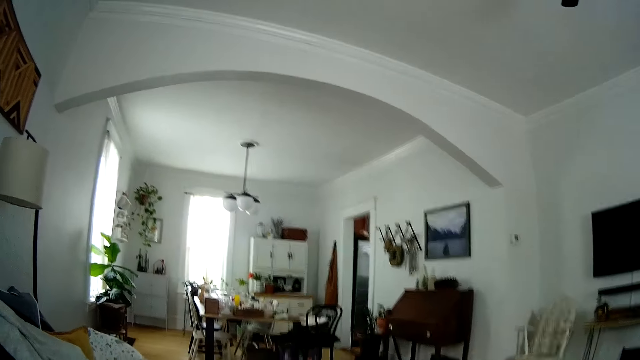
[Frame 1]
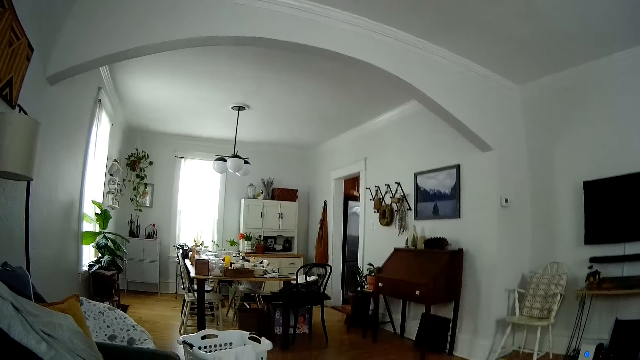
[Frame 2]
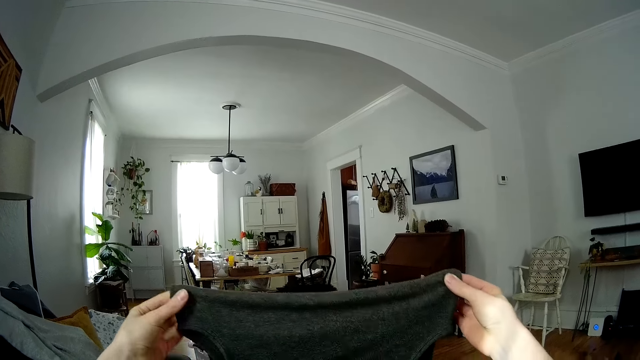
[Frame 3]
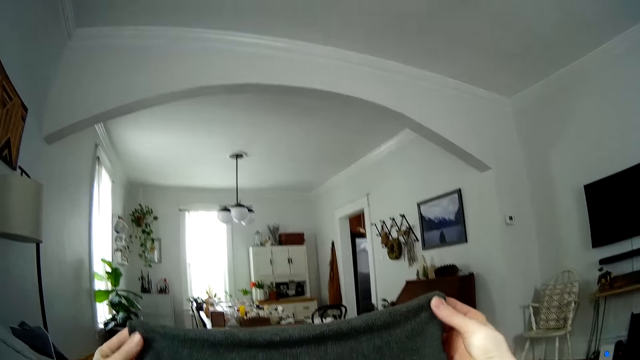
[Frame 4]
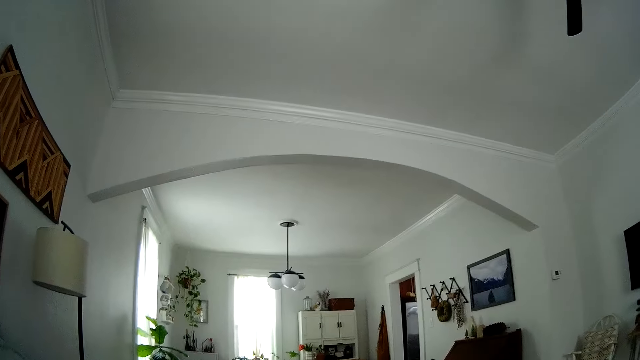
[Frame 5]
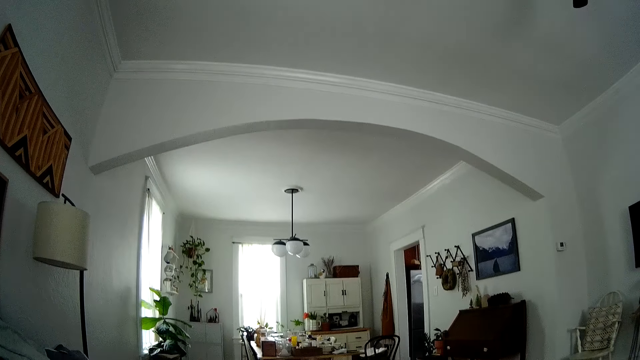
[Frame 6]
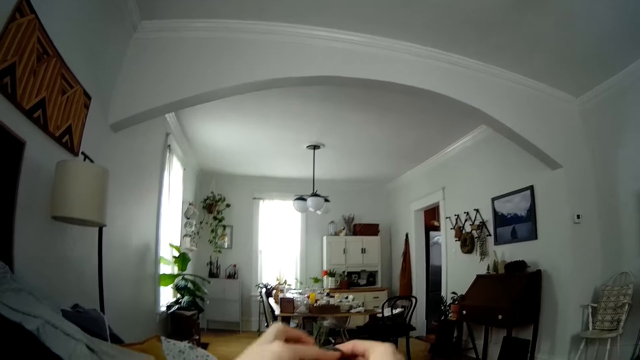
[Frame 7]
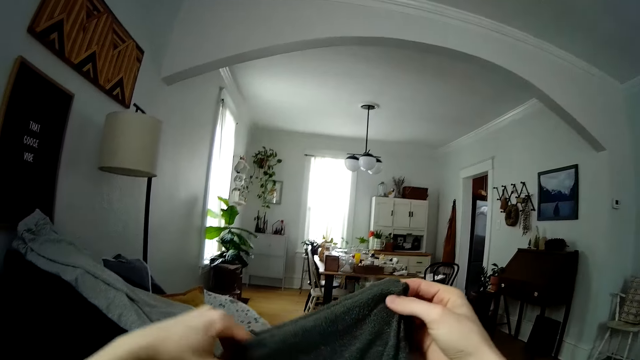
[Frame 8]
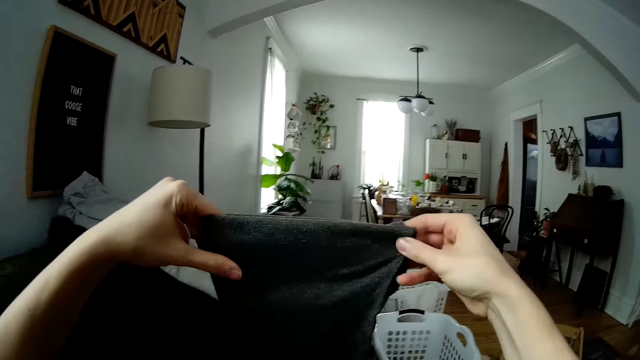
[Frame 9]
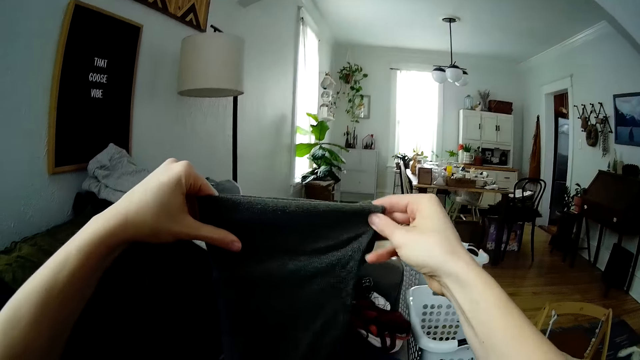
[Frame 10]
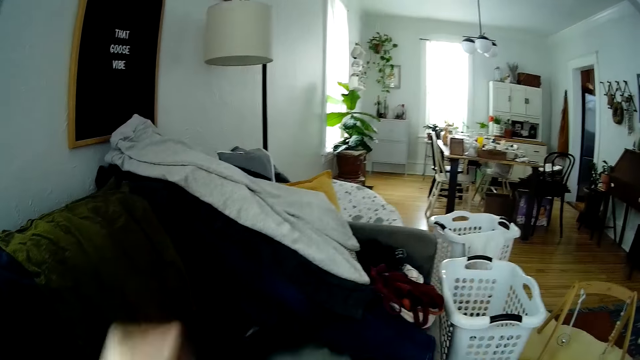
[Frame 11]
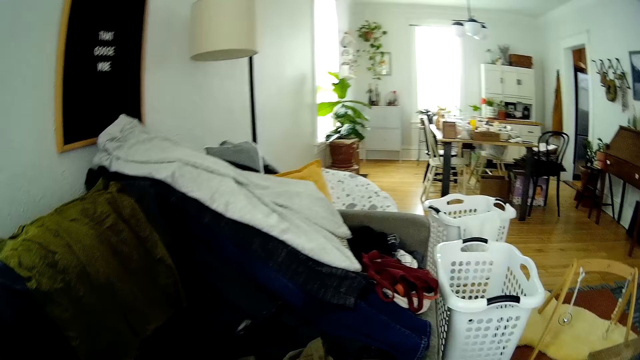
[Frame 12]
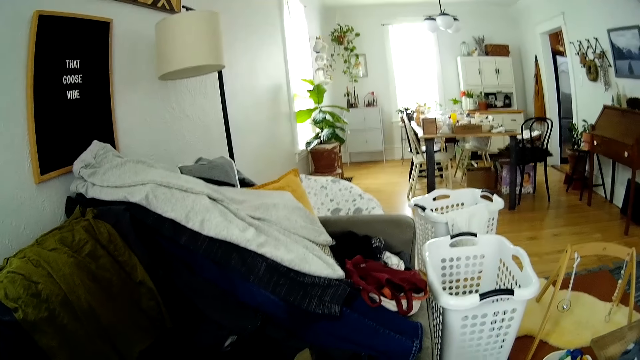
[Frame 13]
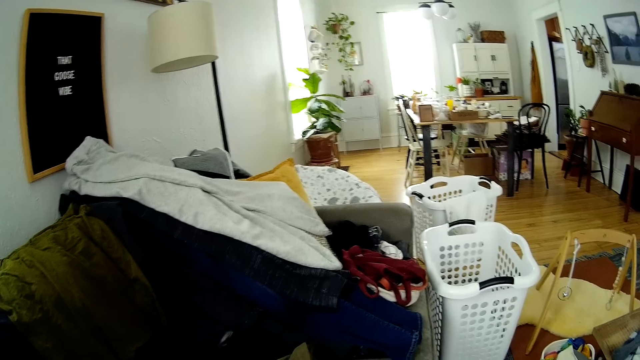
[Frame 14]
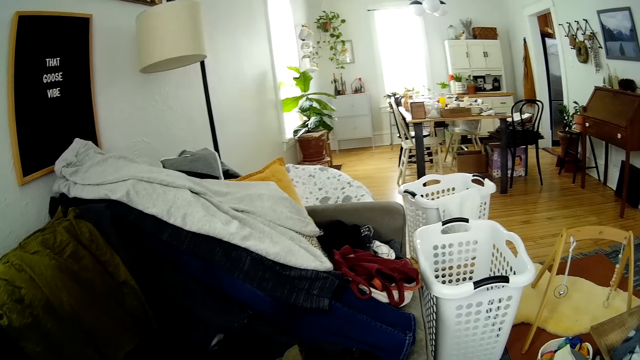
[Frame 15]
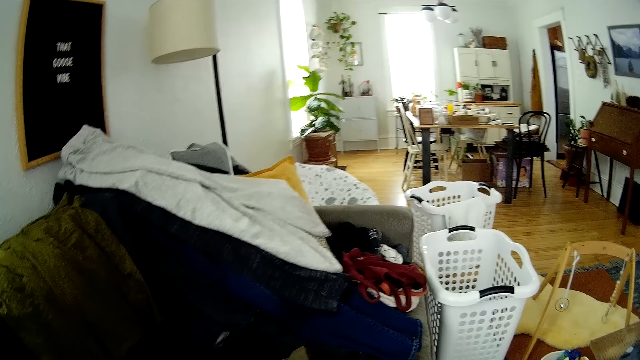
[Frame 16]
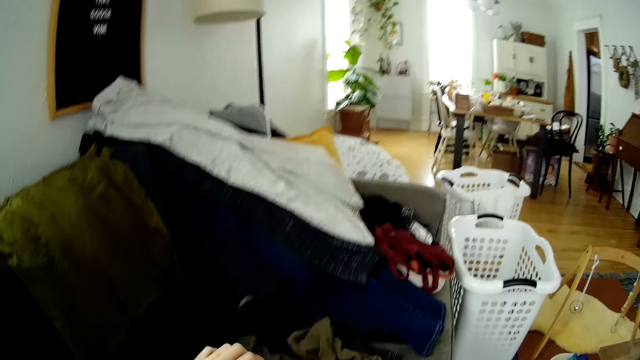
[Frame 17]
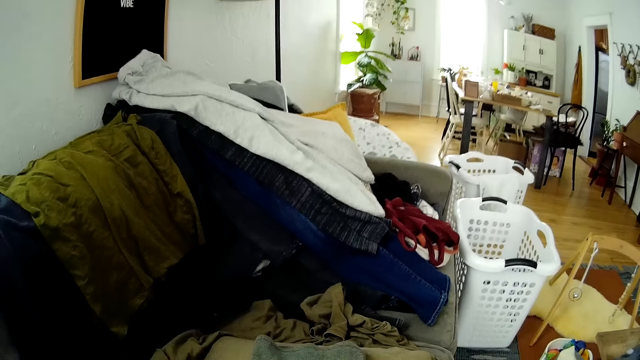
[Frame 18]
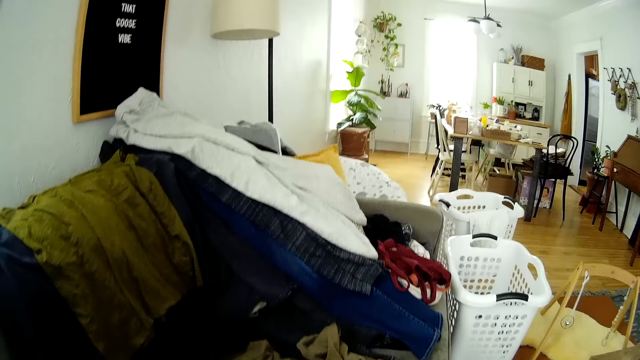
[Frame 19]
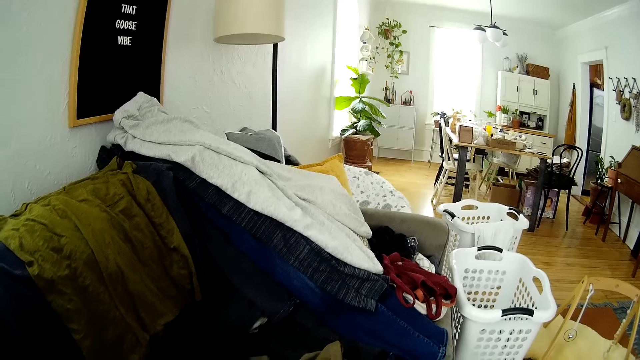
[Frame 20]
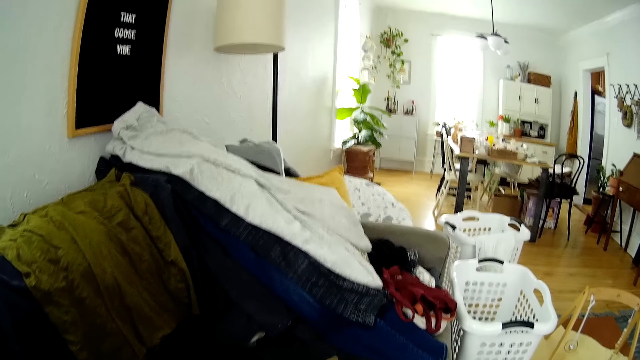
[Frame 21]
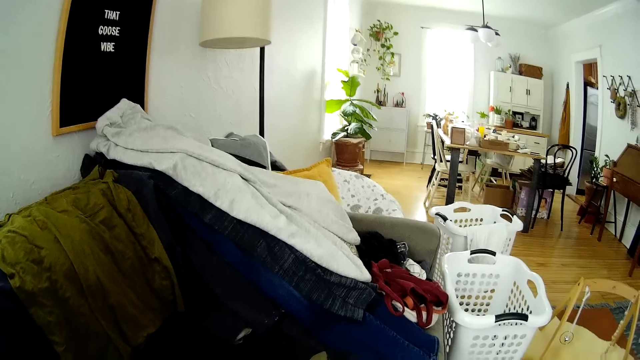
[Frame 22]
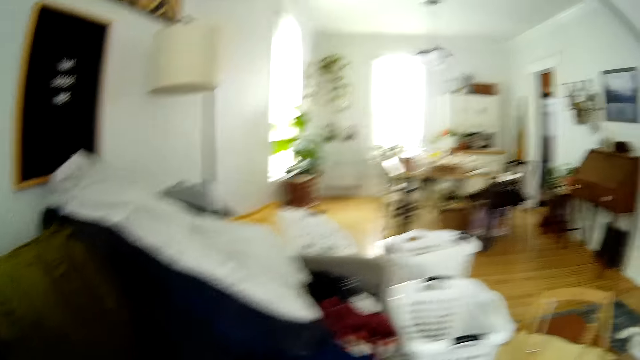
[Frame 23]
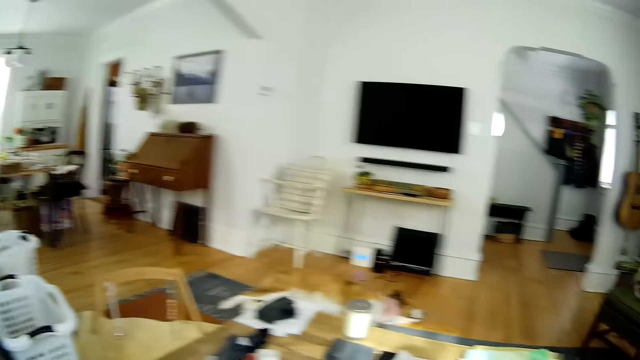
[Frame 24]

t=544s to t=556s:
The camera wearer holds the cloth with both hands. They flap the cloth with both hands. They fold the cloth with both hands. They look around.

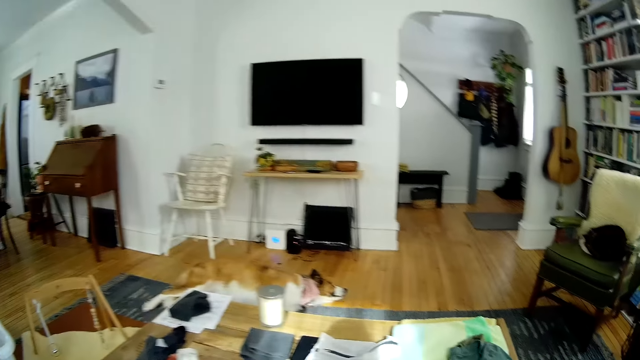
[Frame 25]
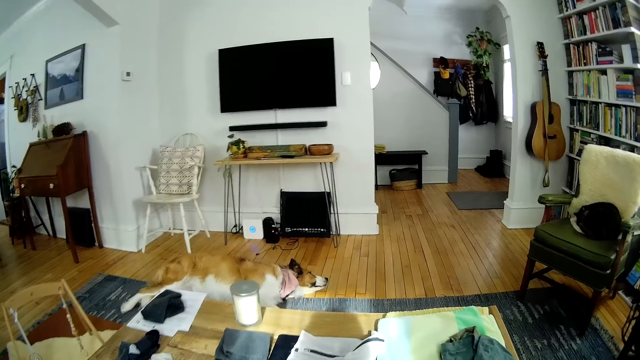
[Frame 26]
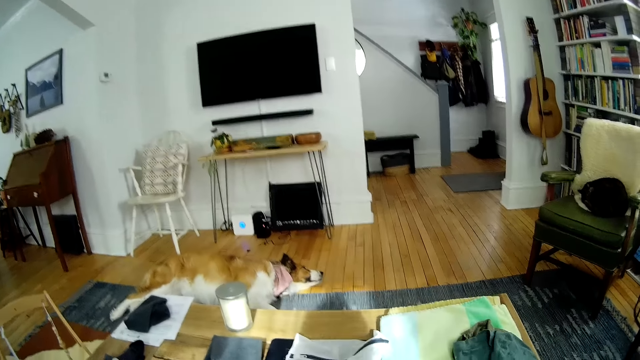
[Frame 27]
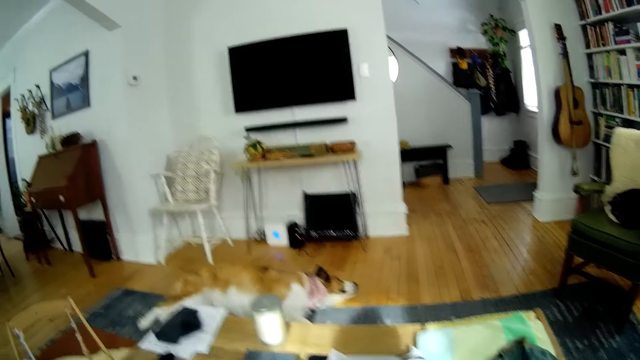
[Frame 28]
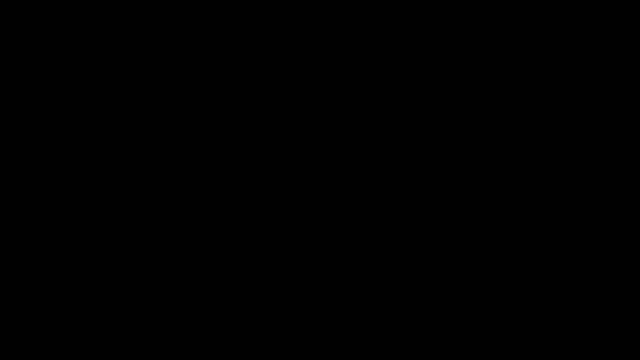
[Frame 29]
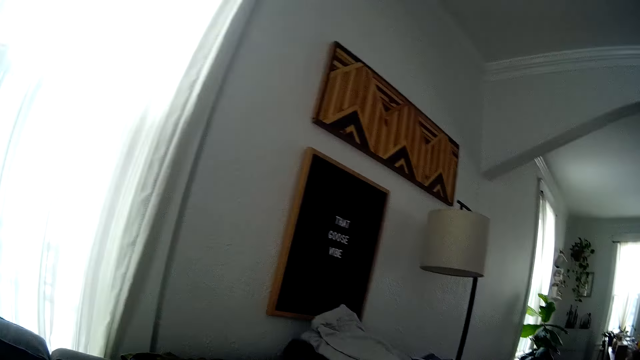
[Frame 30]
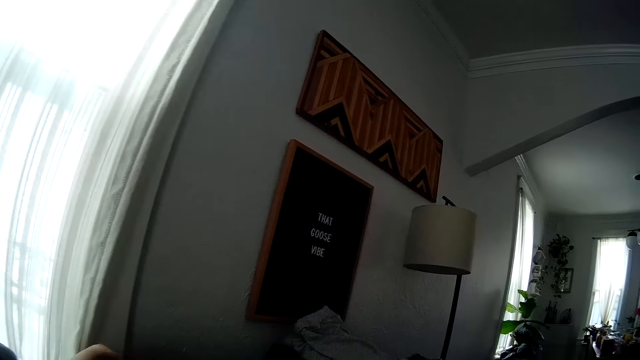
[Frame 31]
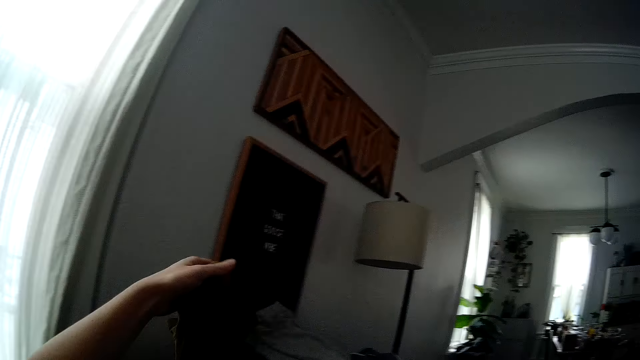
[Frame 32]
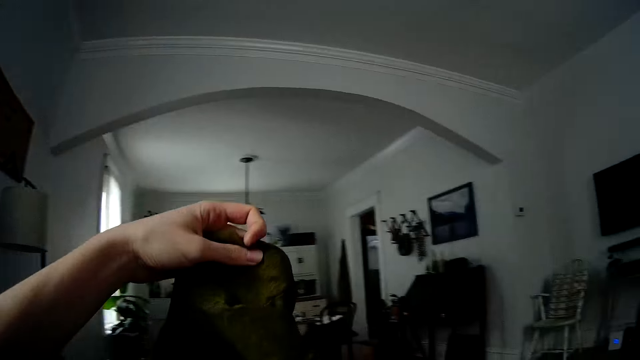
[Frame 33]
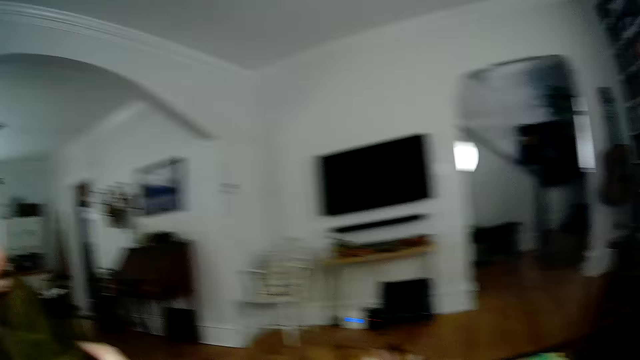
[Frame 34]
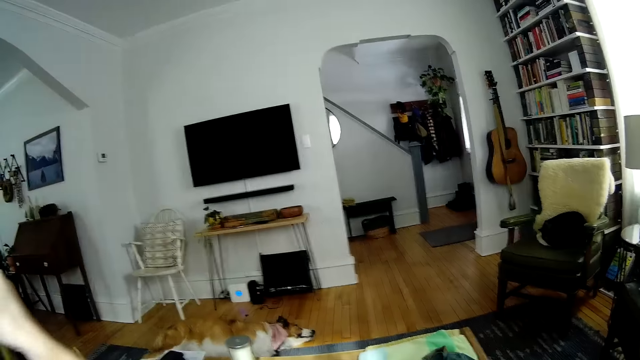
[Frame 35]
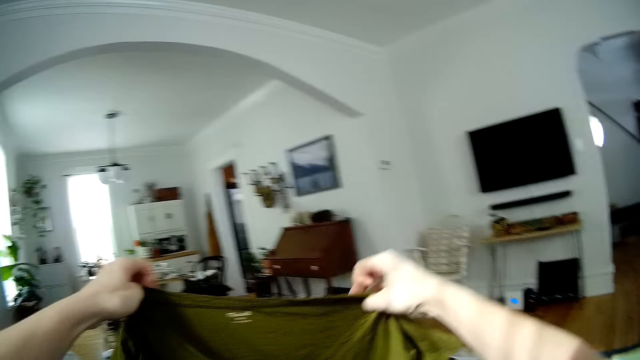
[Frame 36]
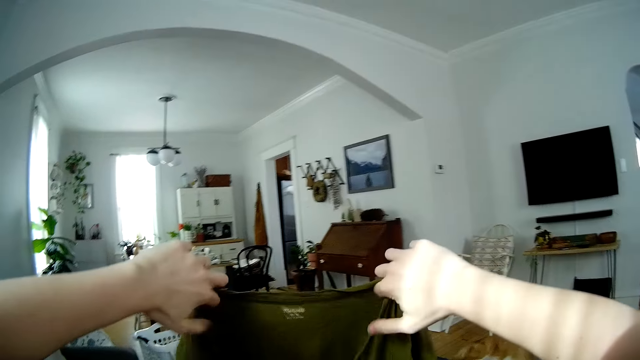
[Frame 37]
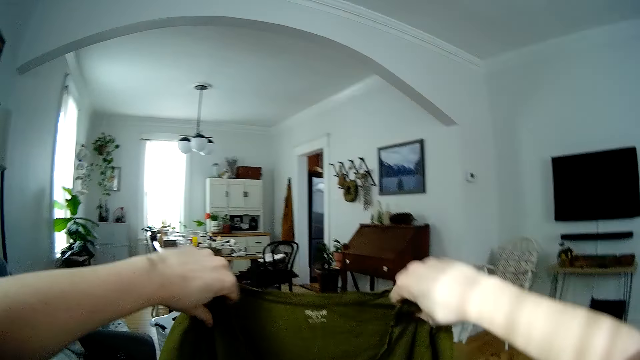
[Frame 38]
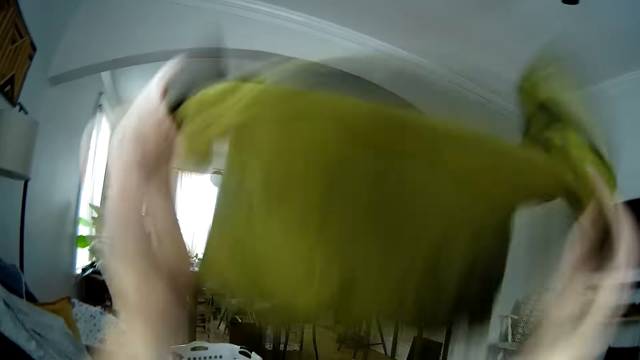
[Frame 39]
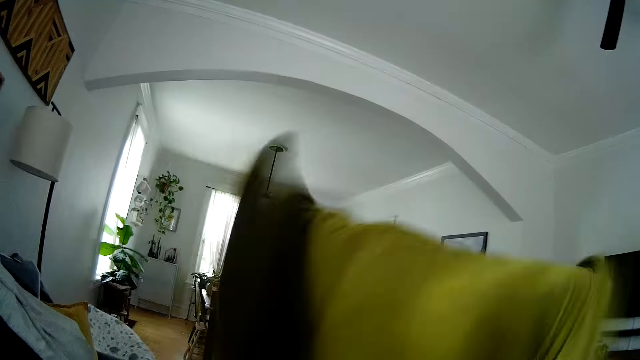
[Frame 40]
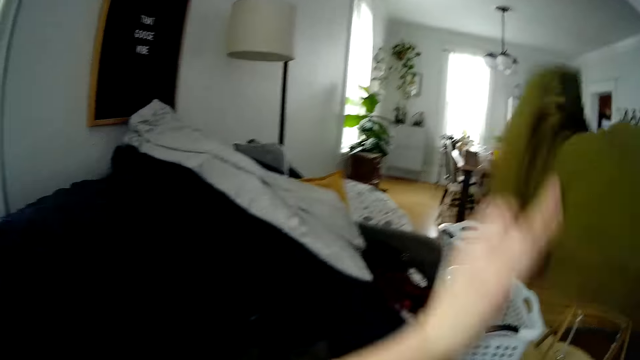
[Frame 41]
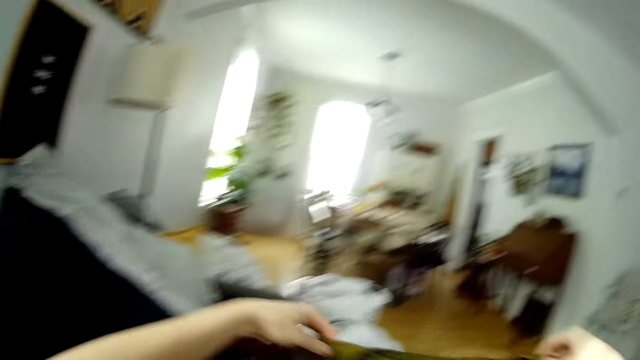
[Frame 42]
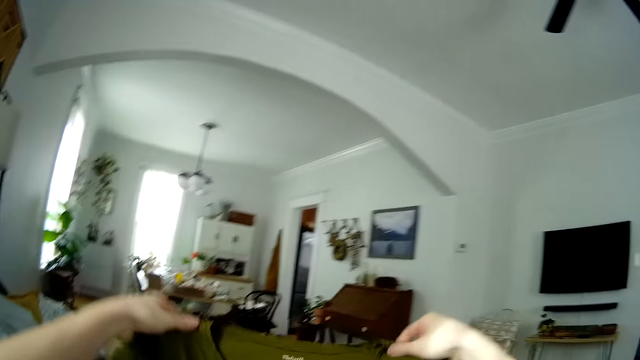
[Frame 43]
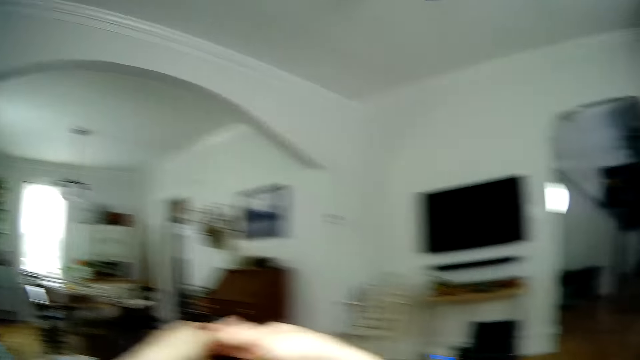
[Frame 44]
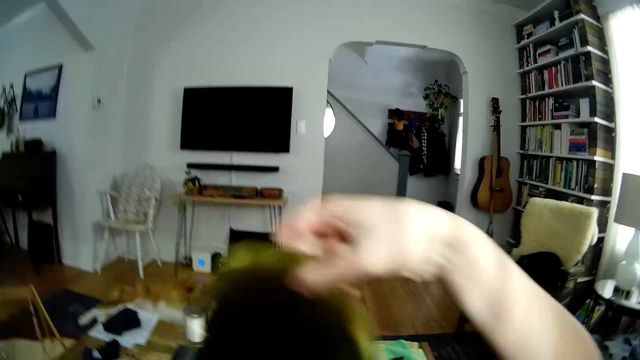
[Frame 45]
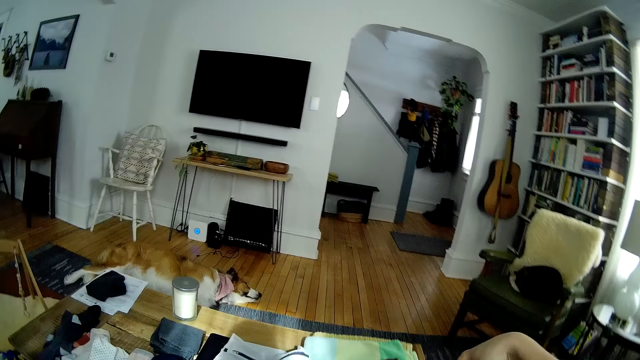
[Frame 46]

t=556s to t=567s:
The camera wearer looks round the room. She picks a cloth from a couch with her left hand. She folds the cloth with both hands.
